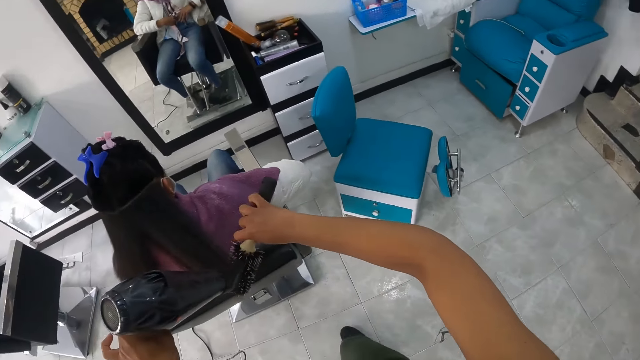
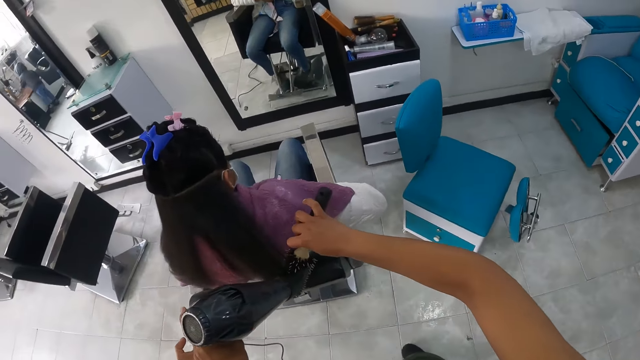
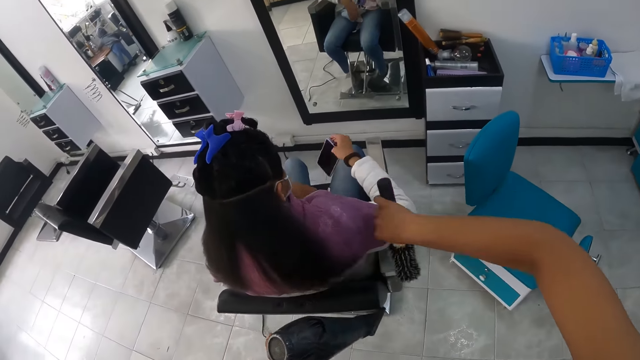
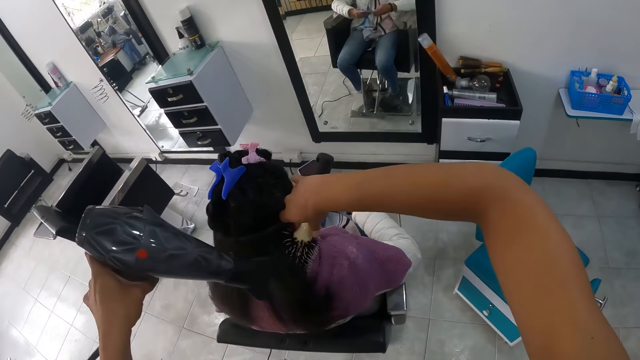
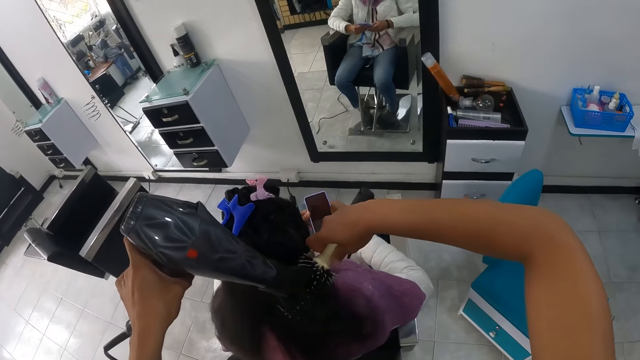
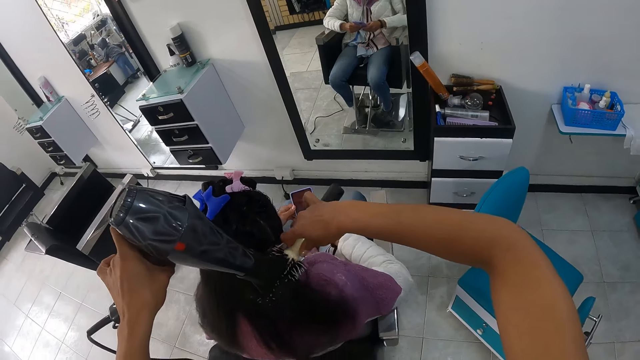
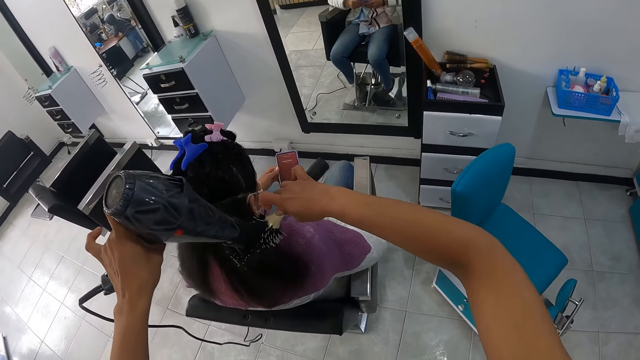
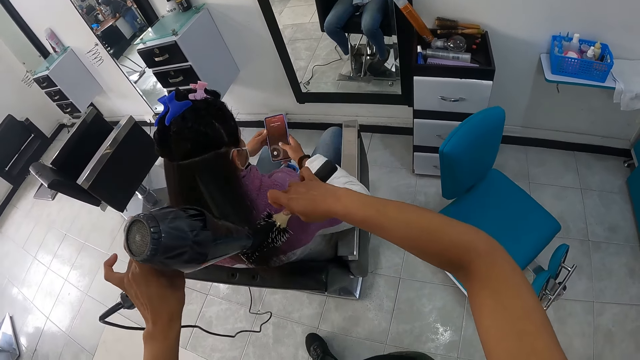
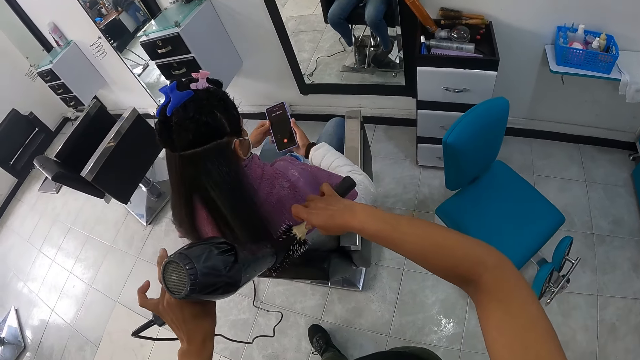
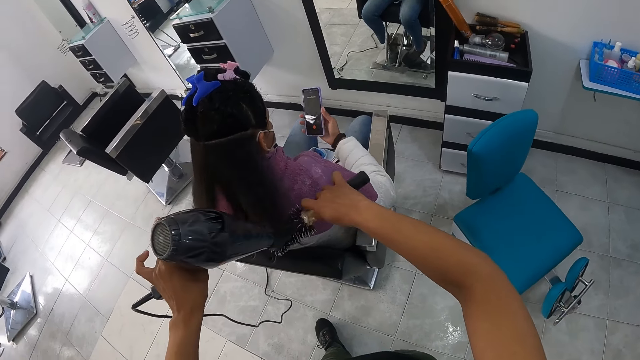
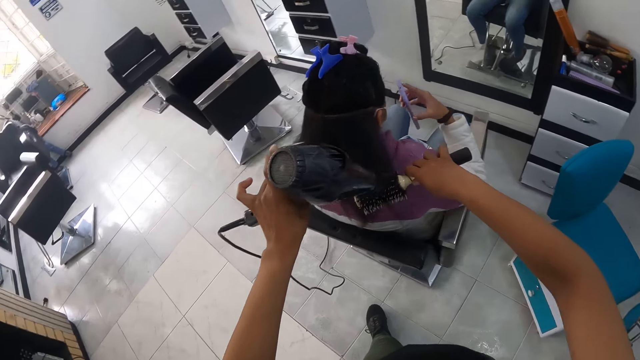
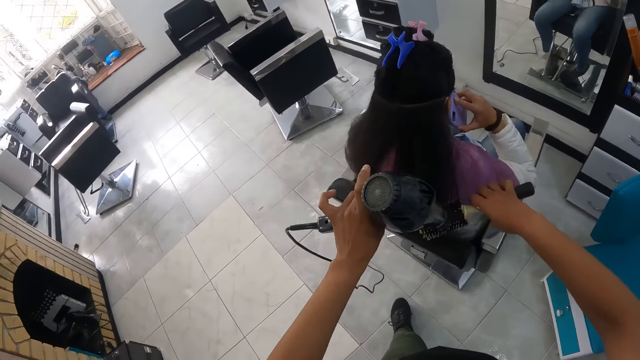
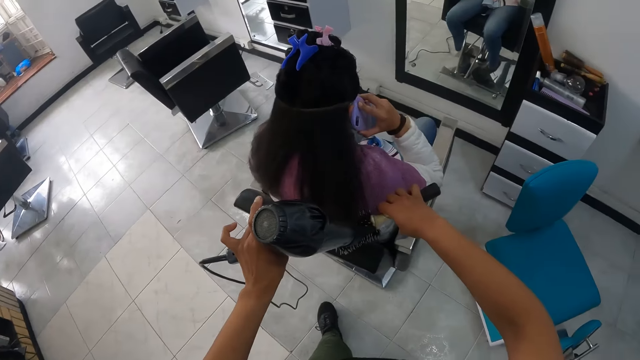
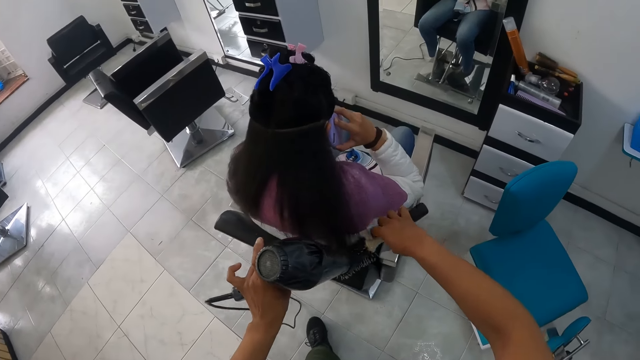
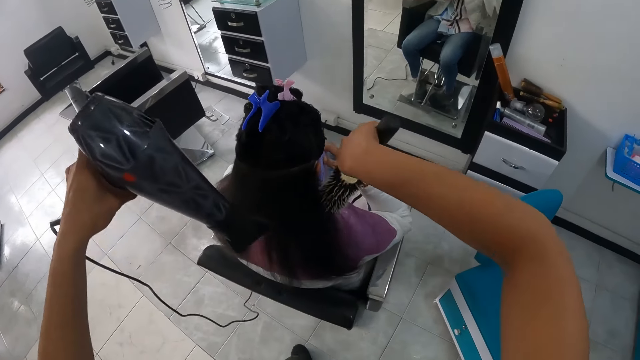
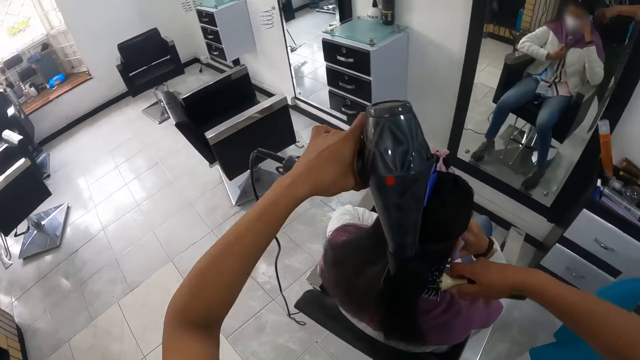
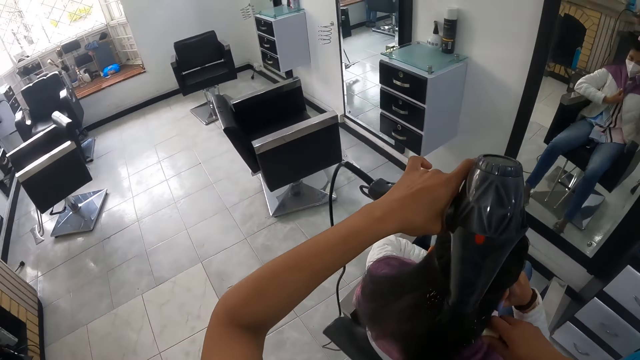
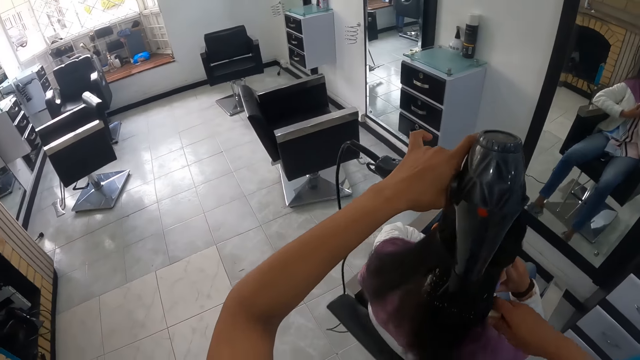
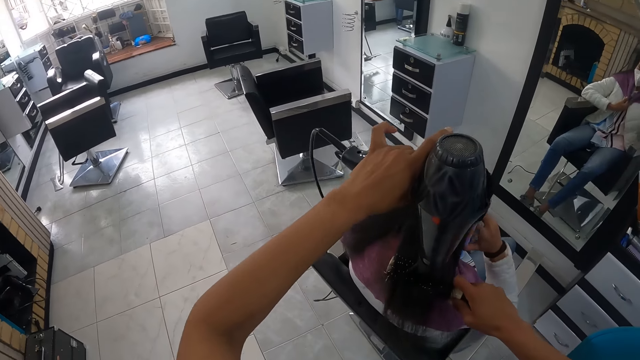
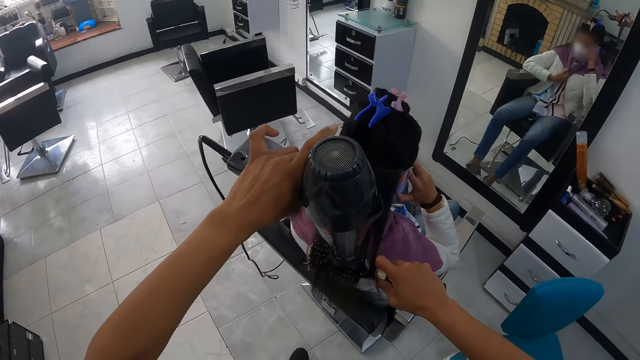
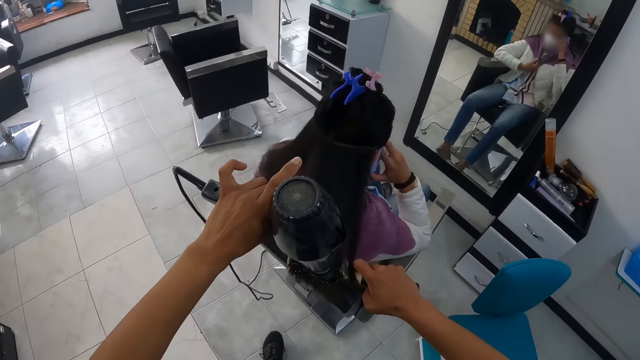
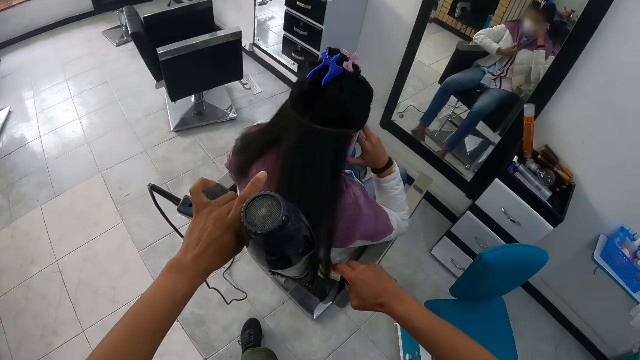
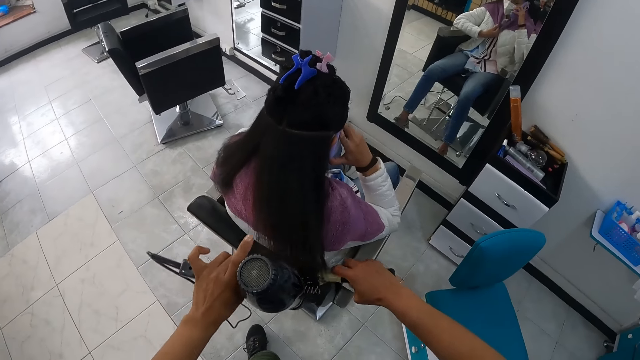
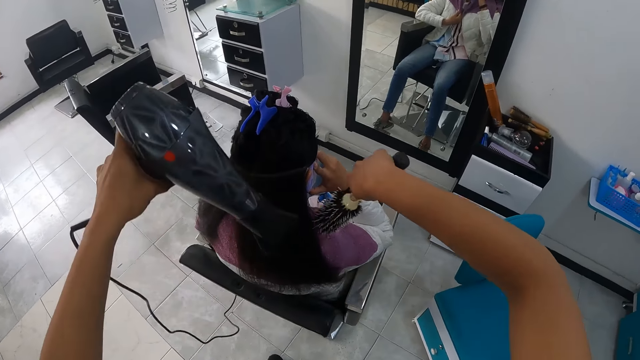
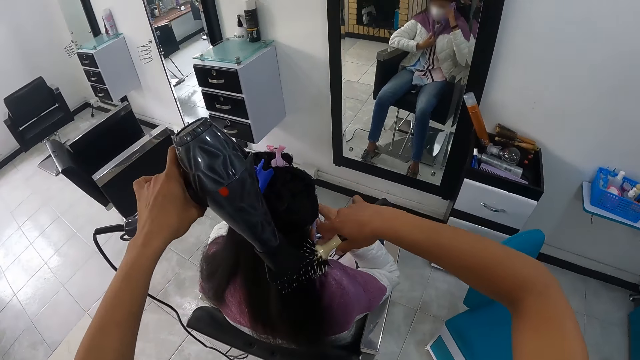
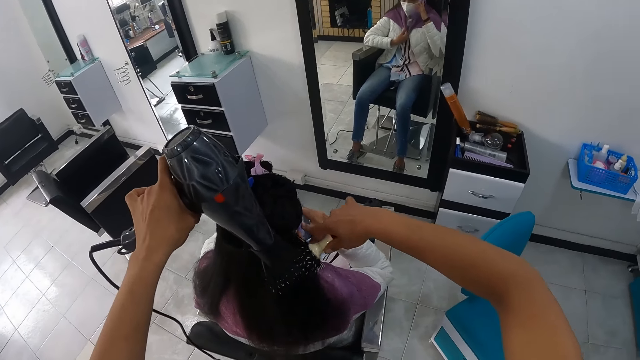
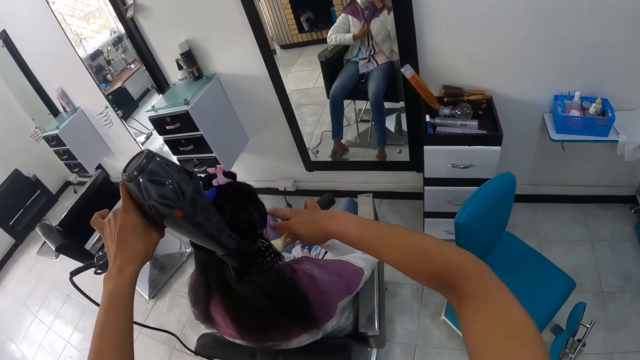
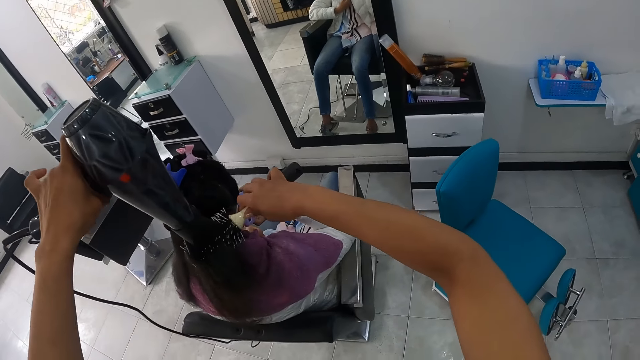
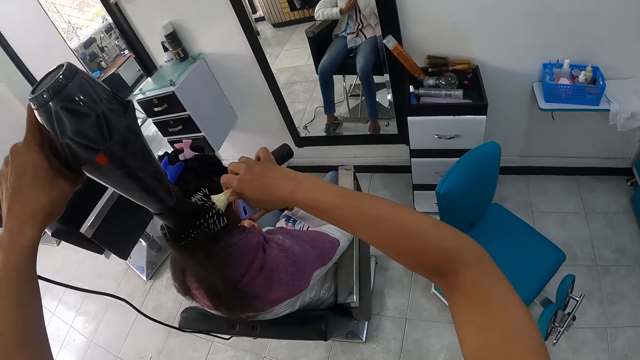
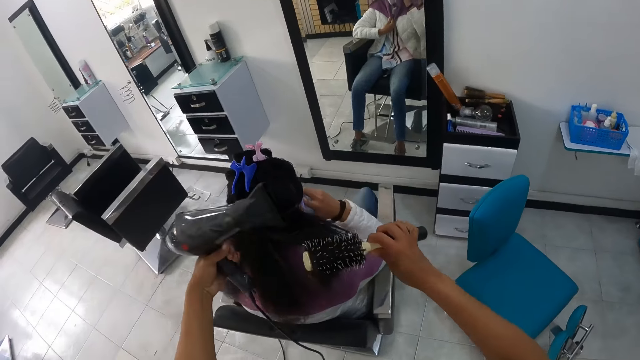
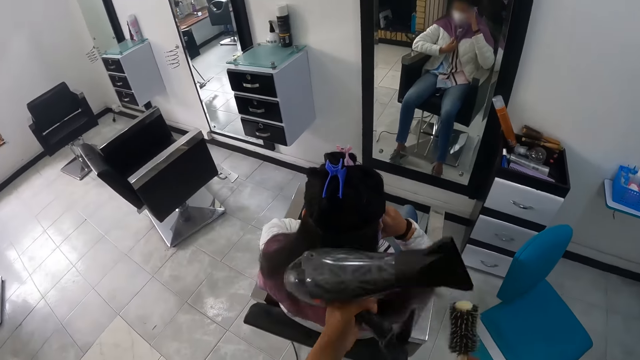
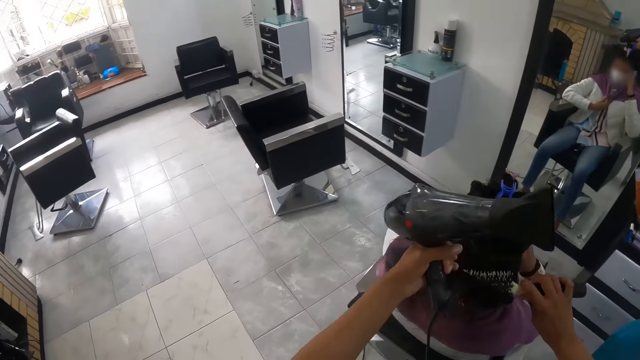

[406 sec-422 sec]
The woman holds a phone in her right hand. The camera wearer holds the blow dryer. She straightens the portion of the hair of the woman with the round brush in her right hand. She uses the hair dryer in her left hand on the portion of the hair of the woman. The woman operates the phone with both hands. The woman places the phone in her right hand on her right ear. The camera wearer holds the hair with the comb. She straightens the portion of the hair of the woman with the round brush in her right hand. She uses the hair dryer in her left hand on the portion of the hair of the woman. She straightens the portion of the hair of the woman with the round brush in her right hand. She holds the hair with the comb. She uses the hair dryer in her left hand on the portion of the hair of the woman. She holds the blow dryer. She pulls the portion of the hair of the woman from the round brush in her right hand with her left hand. She straightens a portion of the hair of the woman from her left hand with the round brush in her right hand.

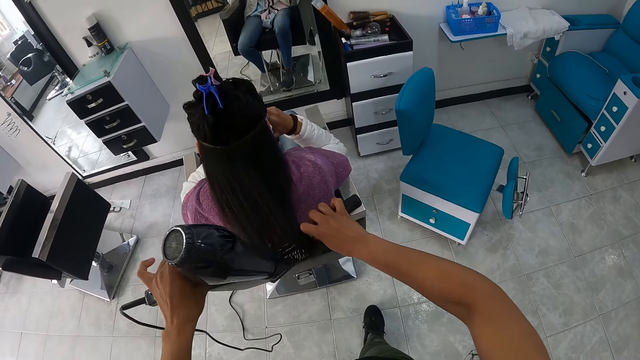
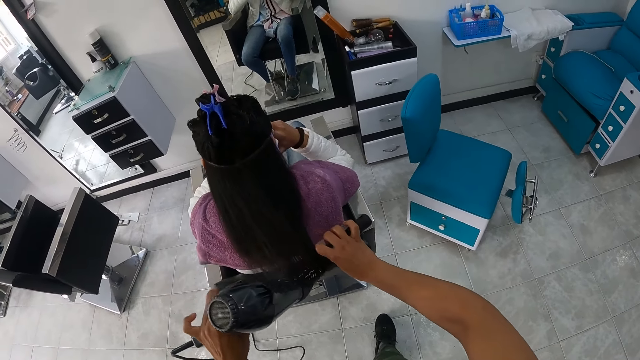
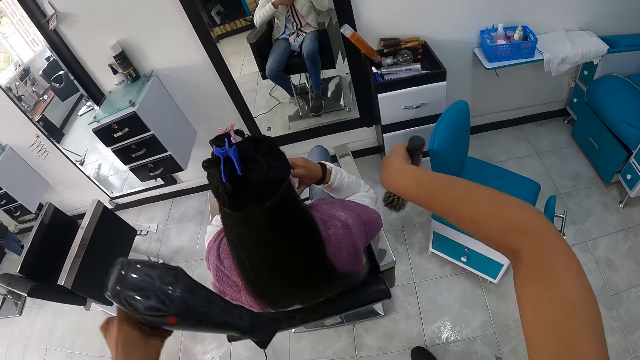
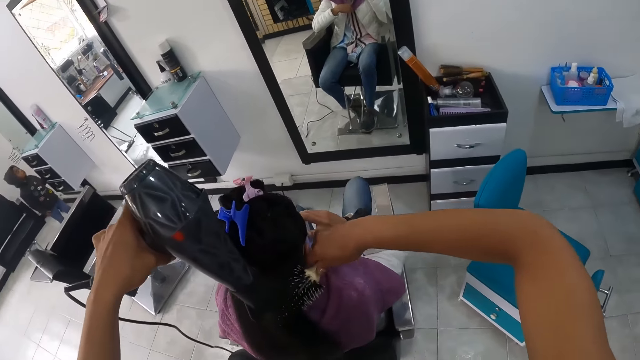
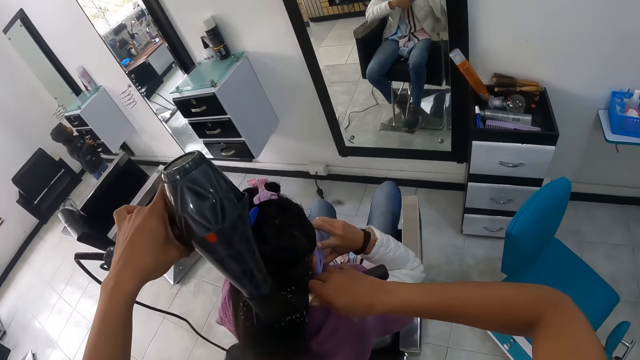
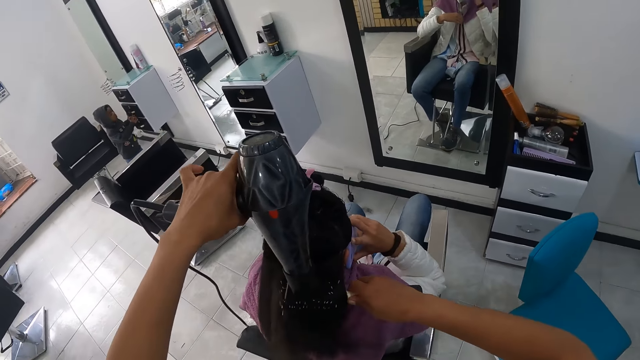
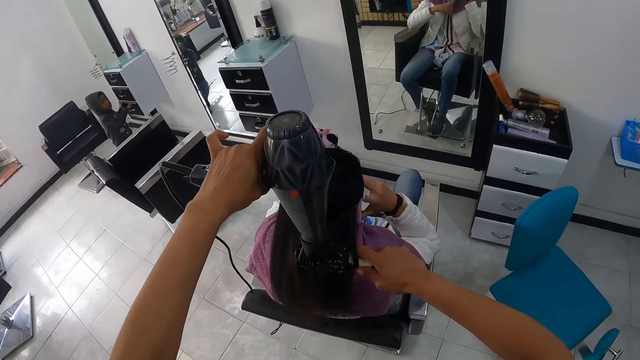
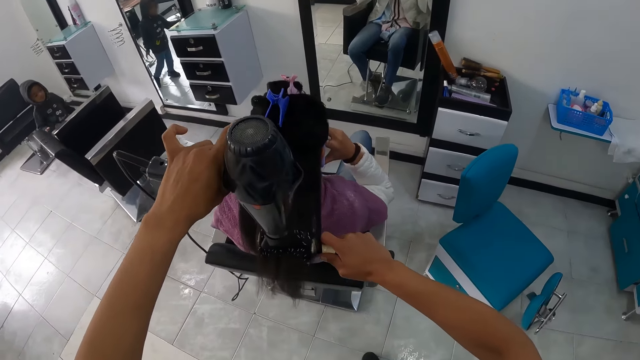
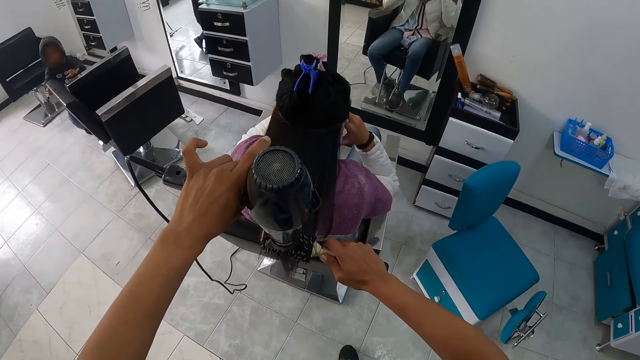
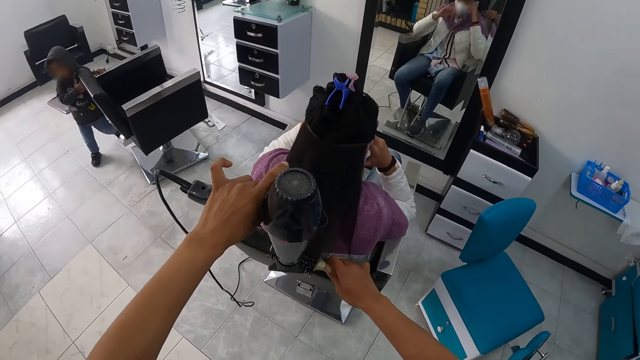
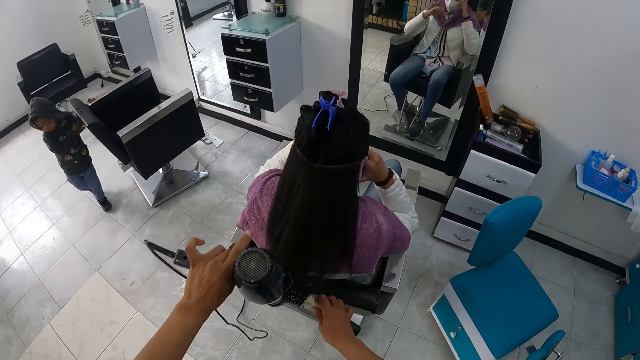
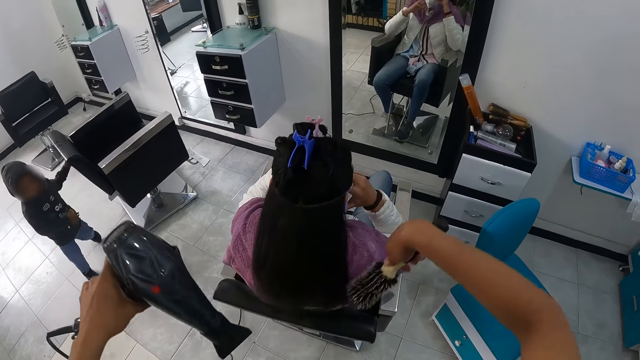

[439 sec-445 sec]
The camera wearer straightens a hair of the woman with the round brush in her right hand. She holds the hair with the comb. She uses the hair dryer in her left hand on the portion of the hair of the woman. The boy touches a cabinet on the wall with both hands and touches a chair with both hands.
